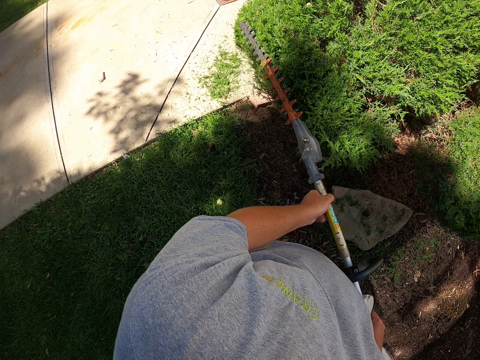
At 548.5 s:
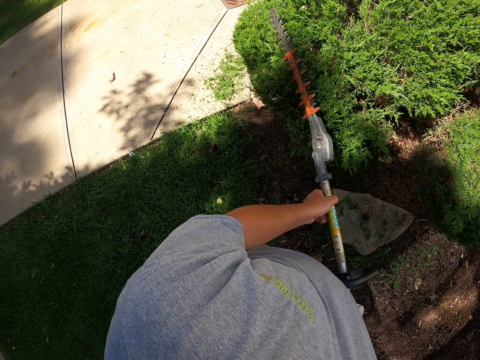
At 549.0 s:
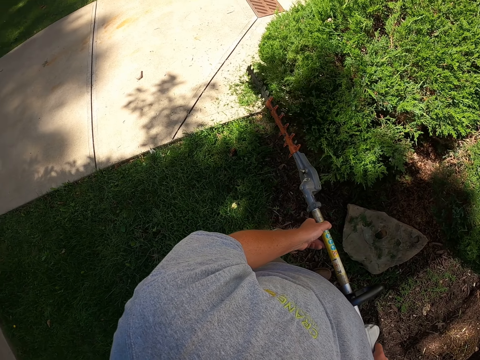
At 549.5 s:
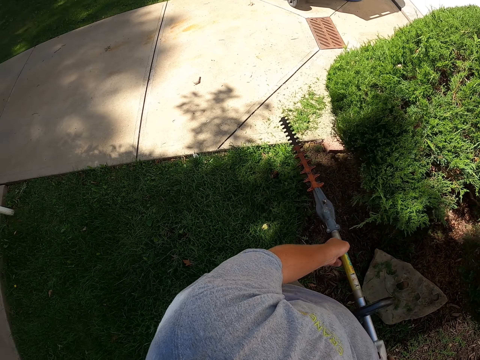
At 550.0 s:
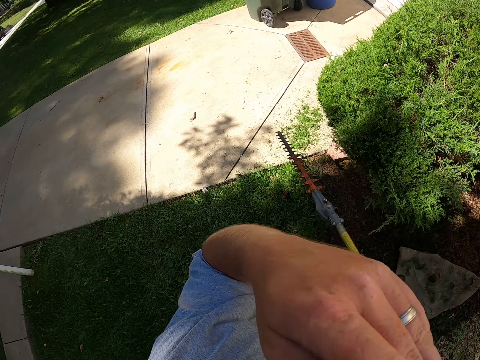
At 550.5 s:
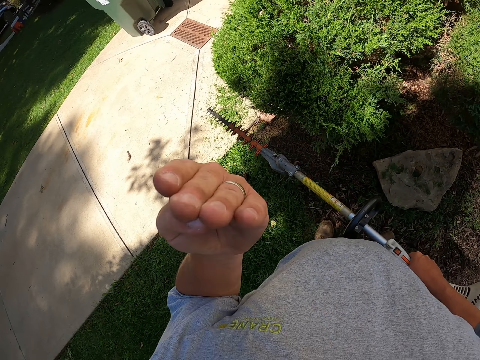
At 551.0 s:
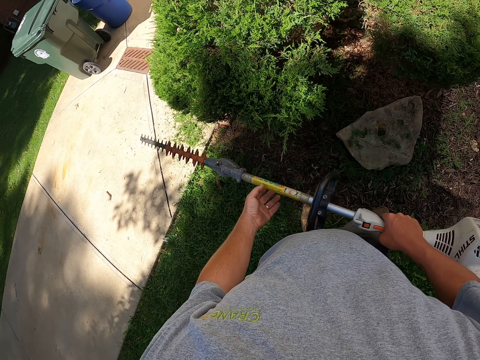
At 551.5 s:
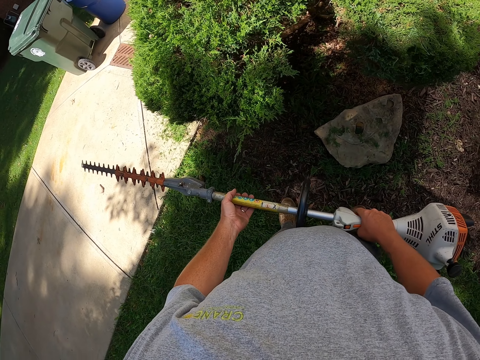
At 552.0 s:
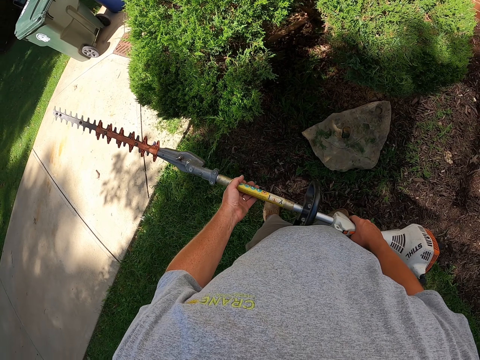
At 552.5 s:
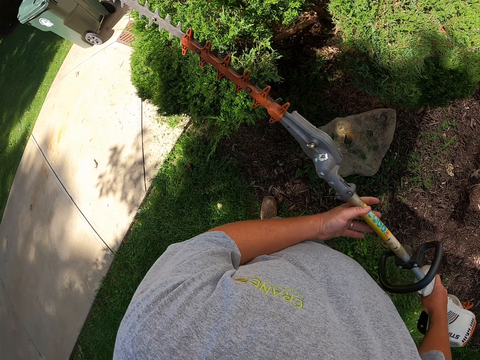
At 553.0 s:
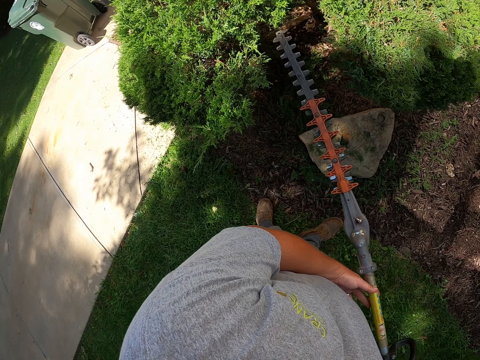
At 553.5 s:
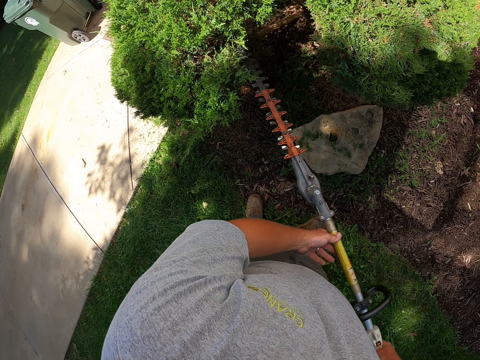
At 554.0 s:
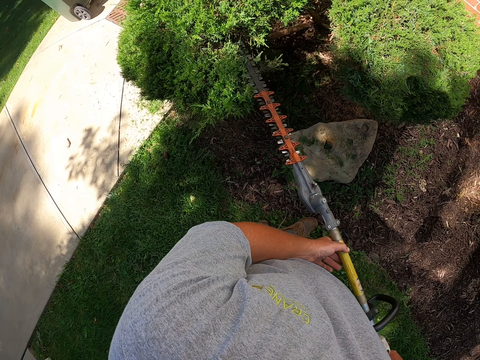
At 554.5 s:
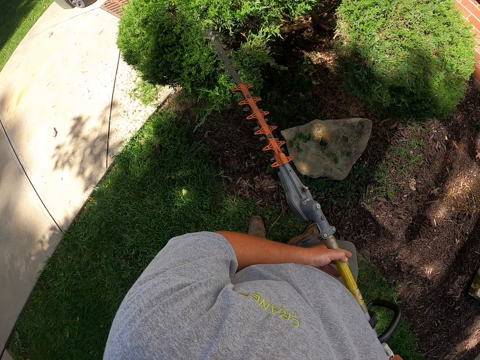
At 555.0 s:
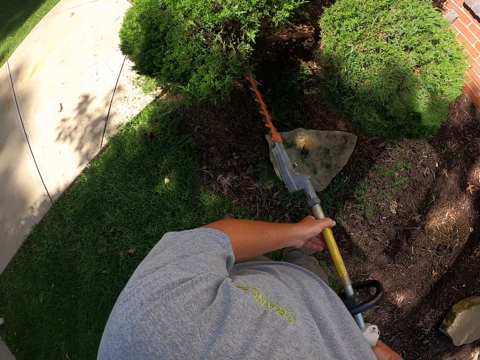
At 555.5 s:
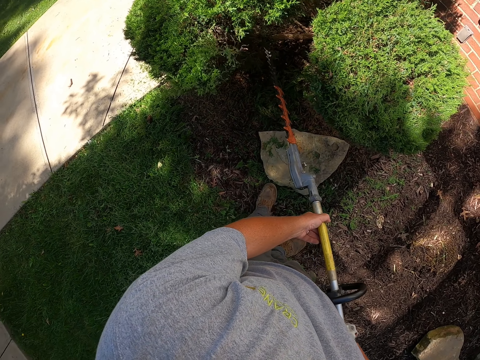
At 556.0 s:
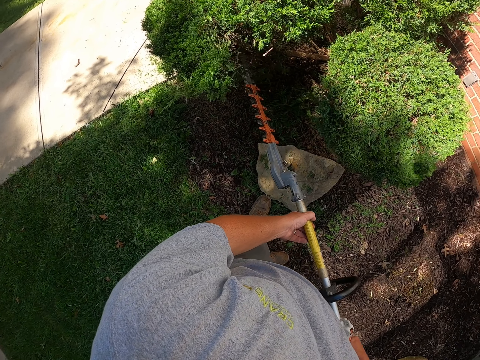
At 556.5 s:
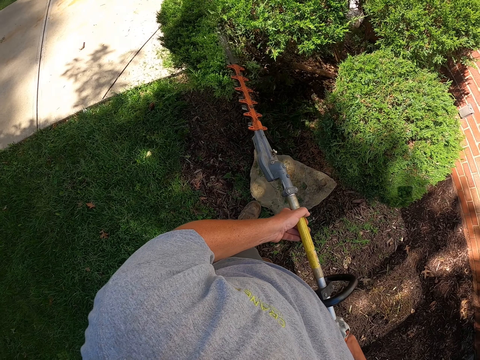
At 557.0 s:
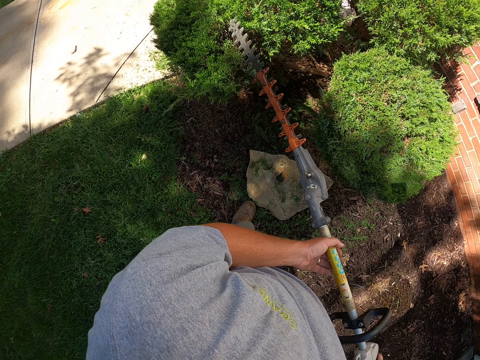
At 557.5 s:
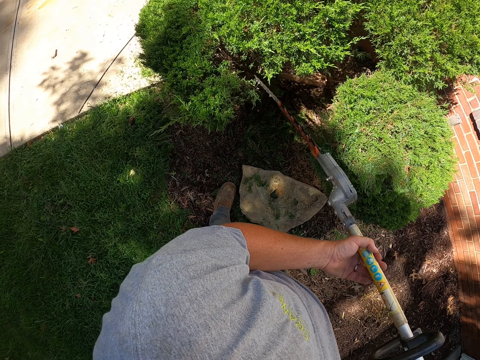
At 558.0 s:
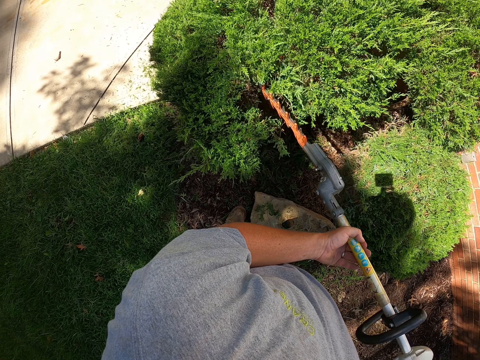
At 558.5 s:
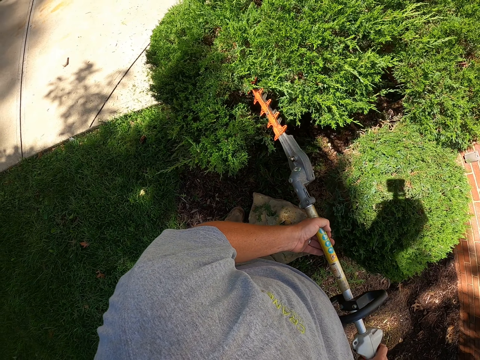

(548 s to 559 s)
The camera wearer wipes the face, removing sweat. They hold the hedge trimmer with both hands. They lift the hedge trimmer. They trim the trees with the hedge trimmer.

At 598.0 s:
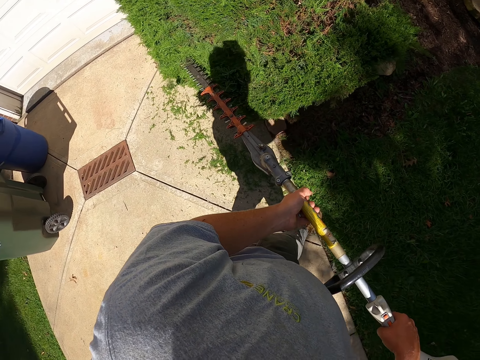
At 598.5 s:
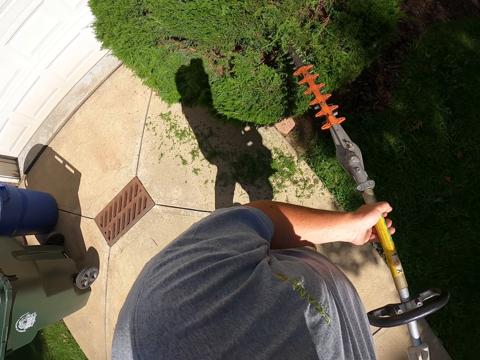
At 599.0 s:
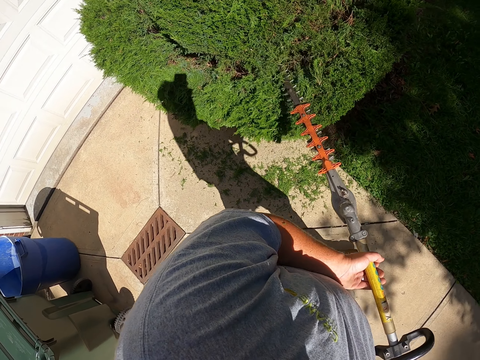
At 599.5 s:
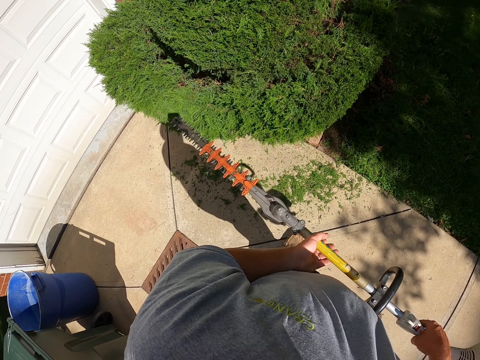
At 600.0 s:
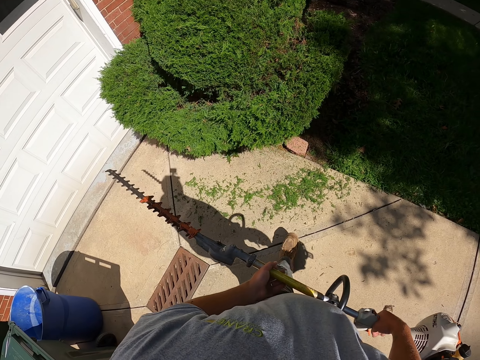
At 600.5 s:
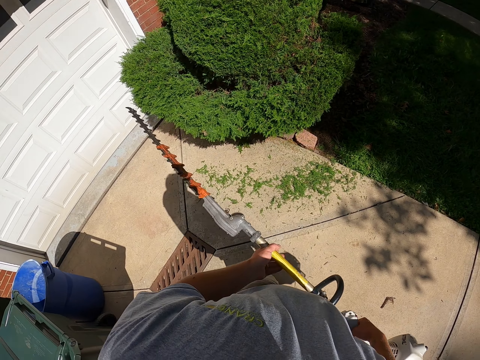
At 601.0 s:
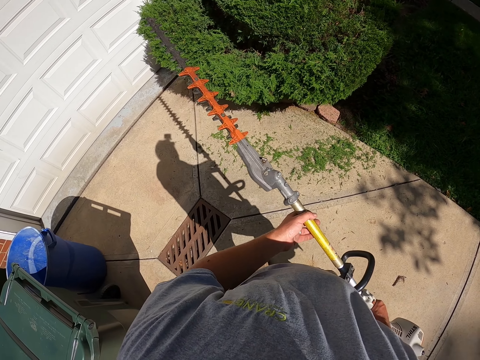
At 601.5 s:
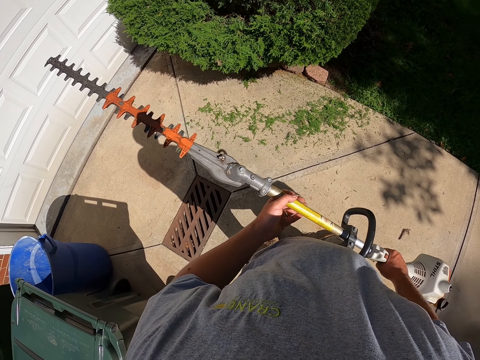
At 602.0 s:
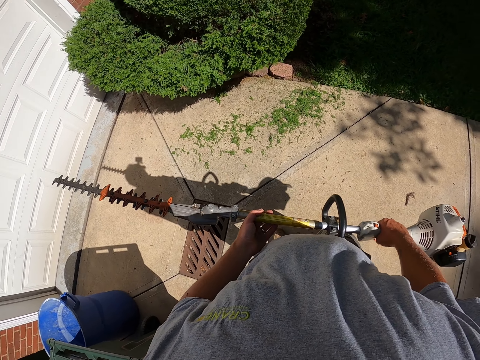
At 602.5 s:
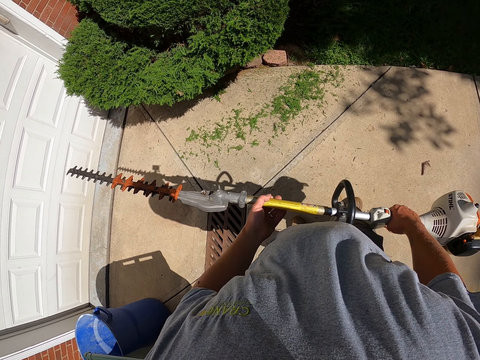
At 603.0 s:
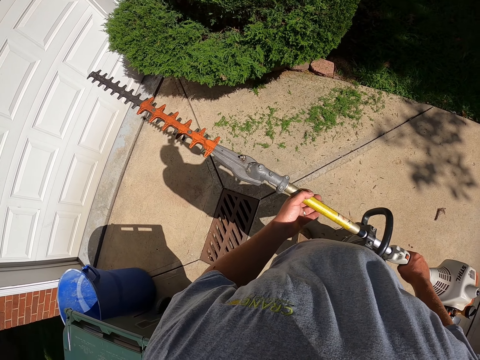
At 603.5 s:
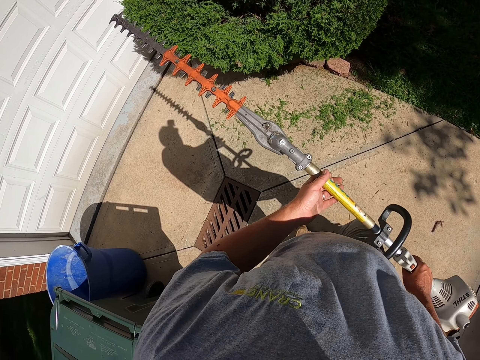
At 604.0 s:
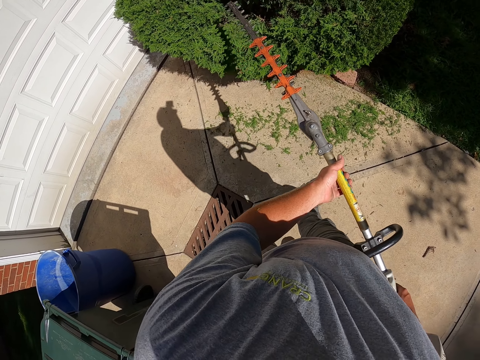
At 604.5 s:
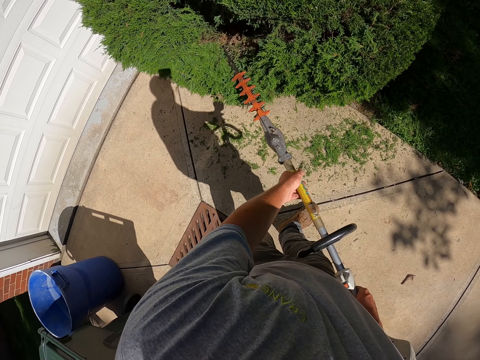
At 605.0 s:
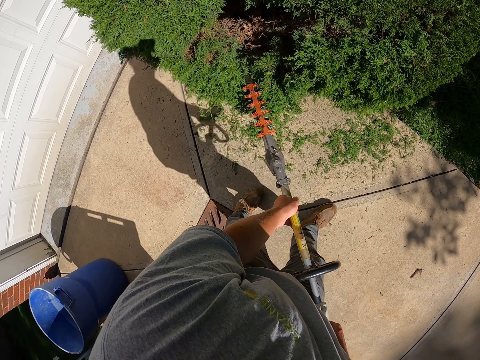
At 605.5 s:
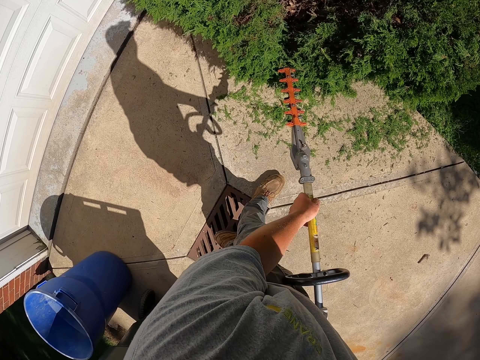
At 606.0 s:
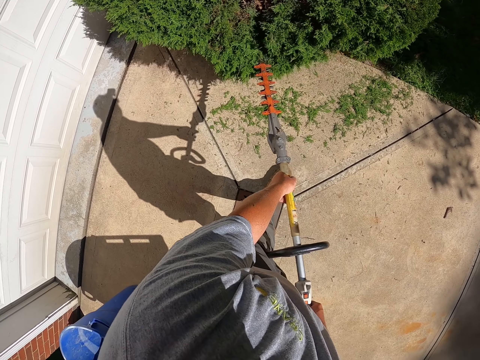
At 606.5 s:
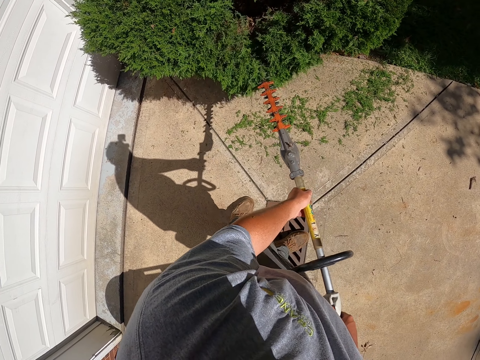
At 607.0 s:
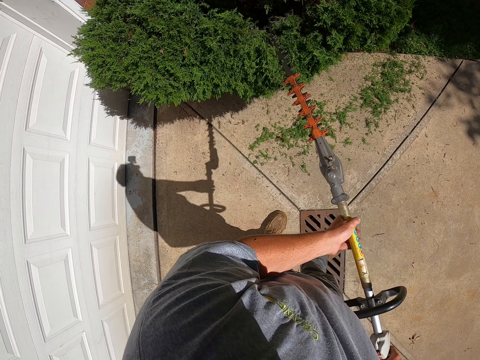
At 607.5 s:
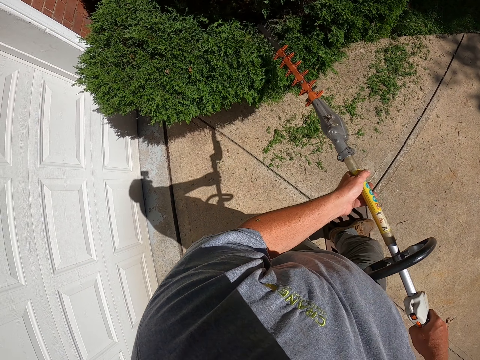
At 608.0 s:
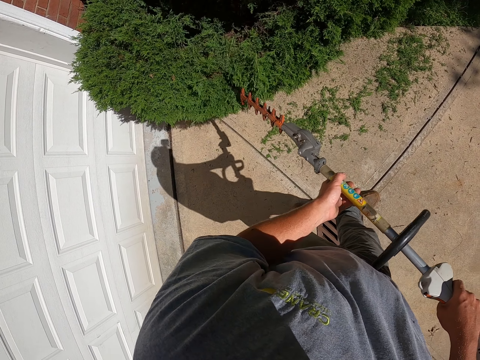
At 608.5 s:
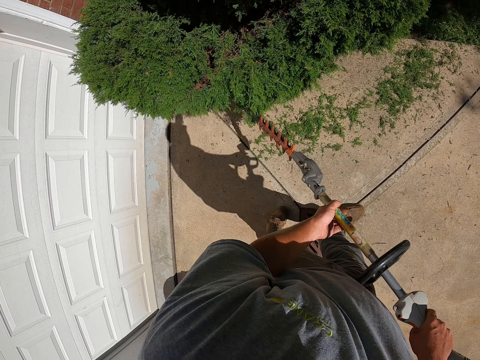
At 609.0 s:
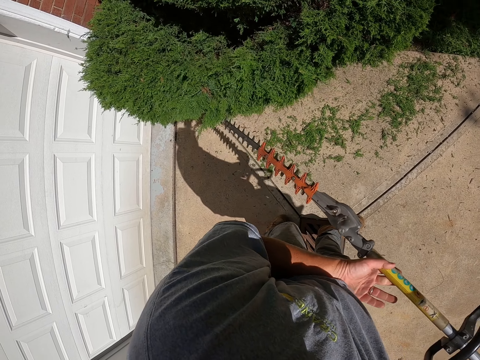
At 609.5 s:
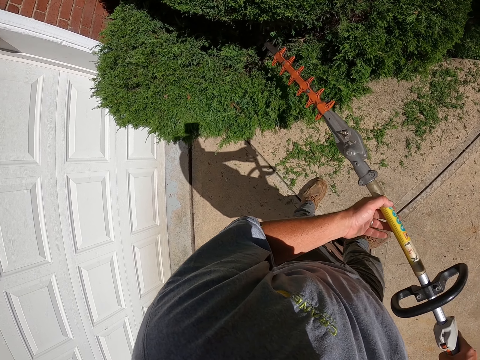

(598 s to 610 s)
The camera wearer stares at the trees. They trim the trees with the hedge trimmer.

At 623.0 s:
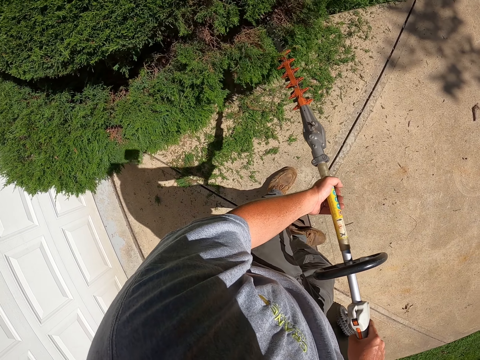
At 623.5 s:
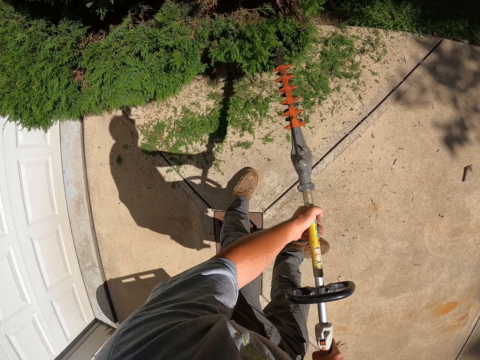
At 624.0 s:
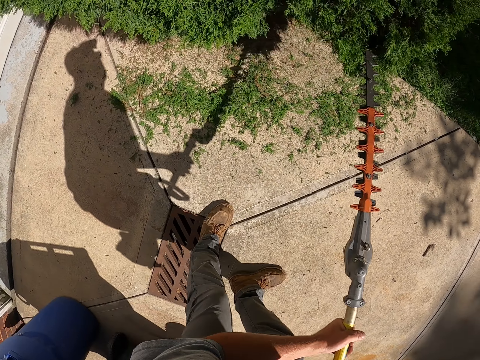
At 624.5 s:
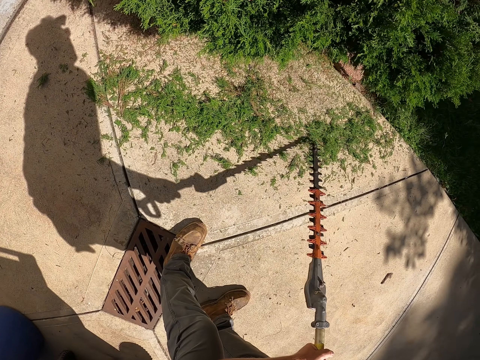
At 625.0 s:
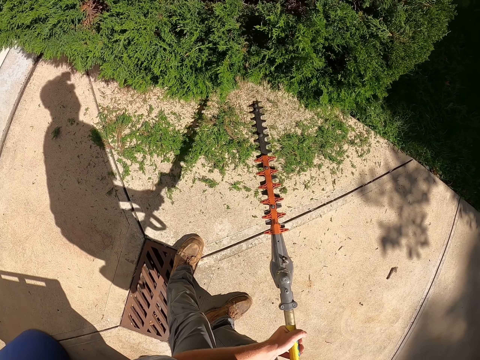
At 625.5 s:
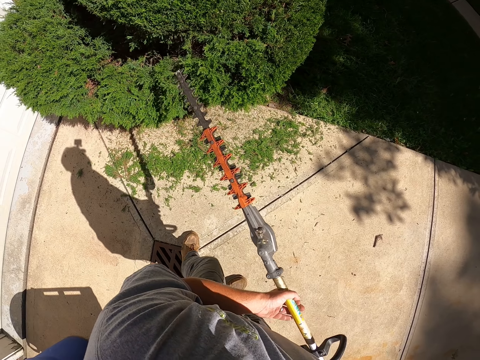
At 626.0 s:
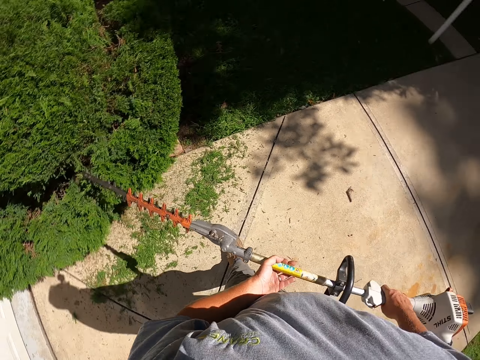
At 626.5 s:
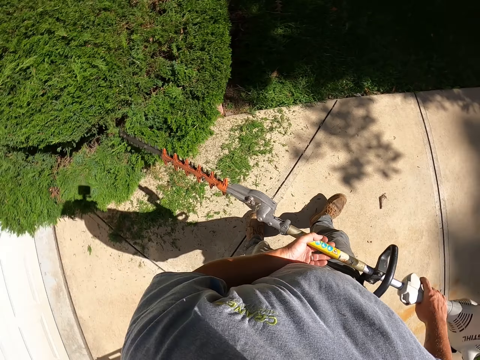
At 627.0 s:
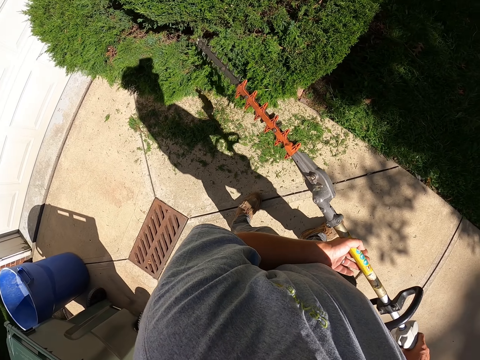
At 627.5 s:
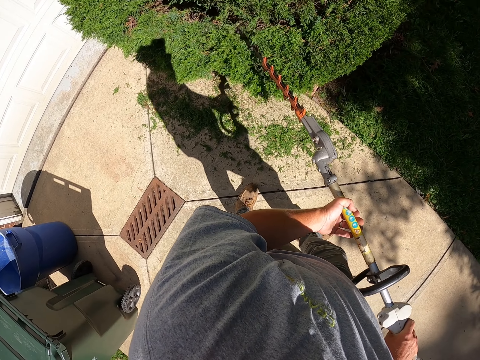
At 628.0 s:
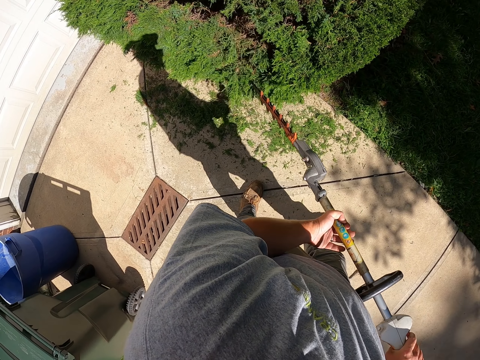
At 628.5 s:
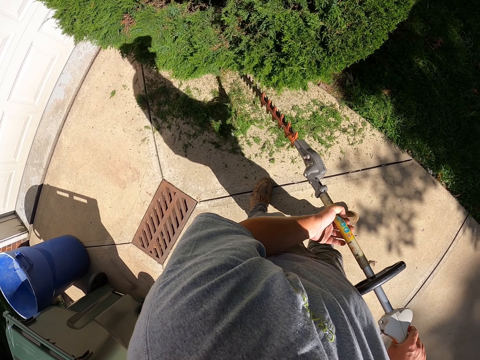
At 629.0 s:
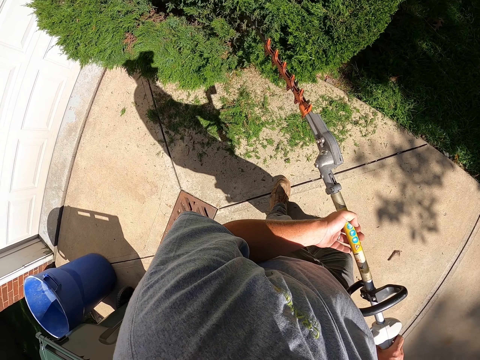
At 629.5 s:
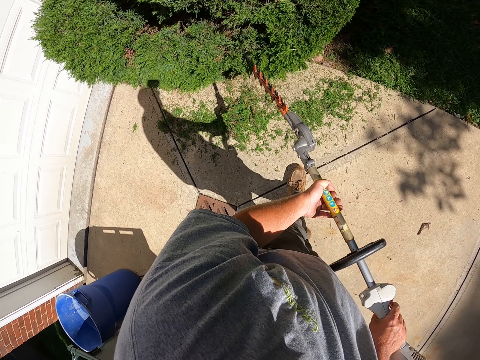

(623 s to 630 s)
The camera wearer walks at the compound. They trim the trees with the hedge trimmer.
